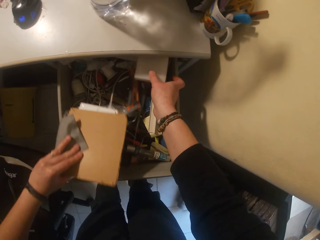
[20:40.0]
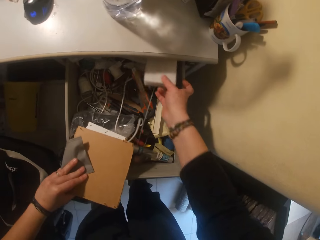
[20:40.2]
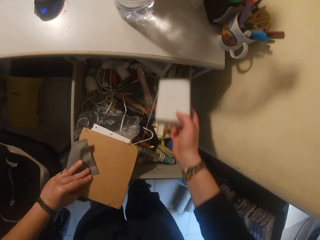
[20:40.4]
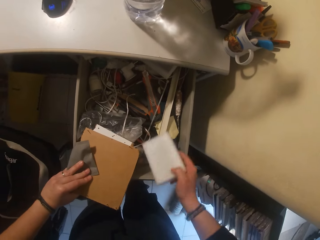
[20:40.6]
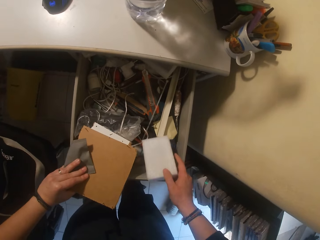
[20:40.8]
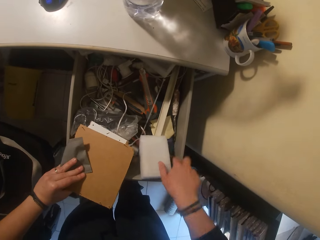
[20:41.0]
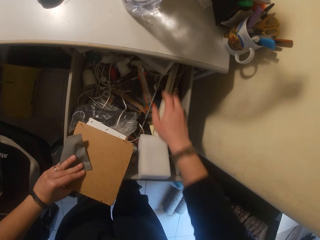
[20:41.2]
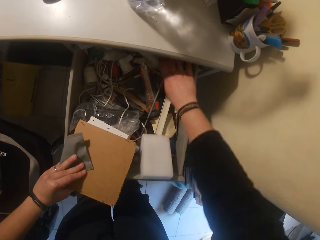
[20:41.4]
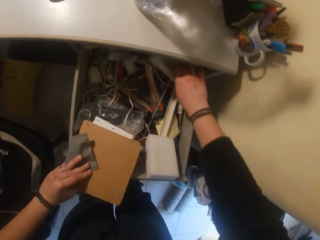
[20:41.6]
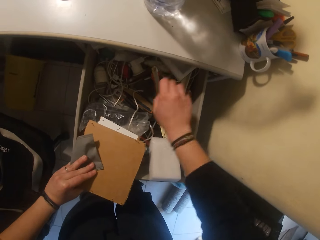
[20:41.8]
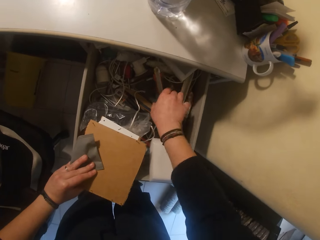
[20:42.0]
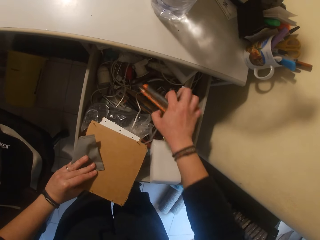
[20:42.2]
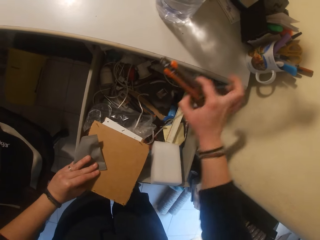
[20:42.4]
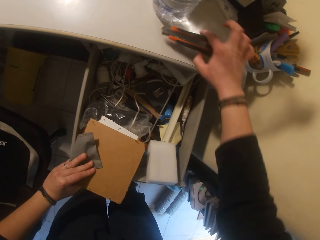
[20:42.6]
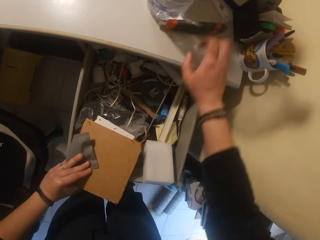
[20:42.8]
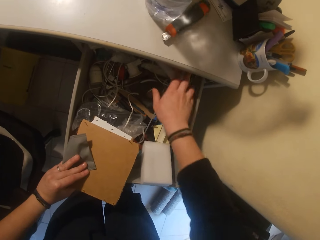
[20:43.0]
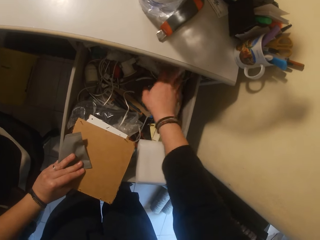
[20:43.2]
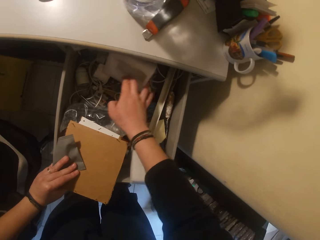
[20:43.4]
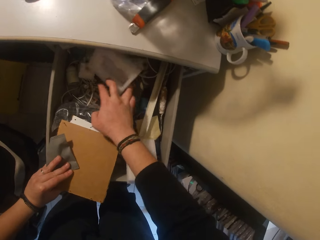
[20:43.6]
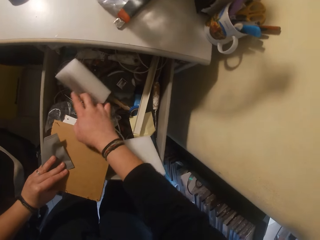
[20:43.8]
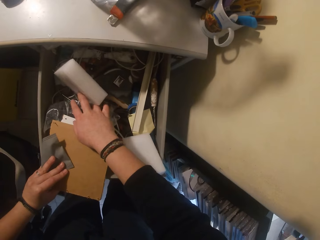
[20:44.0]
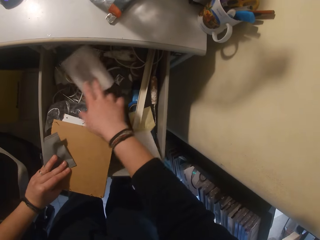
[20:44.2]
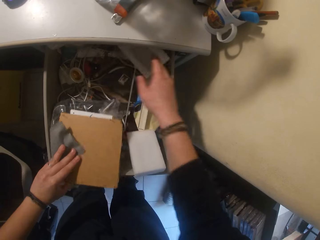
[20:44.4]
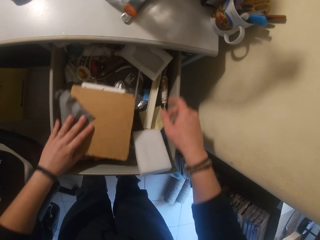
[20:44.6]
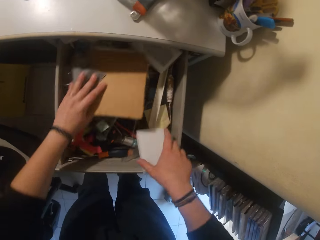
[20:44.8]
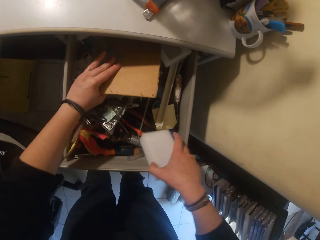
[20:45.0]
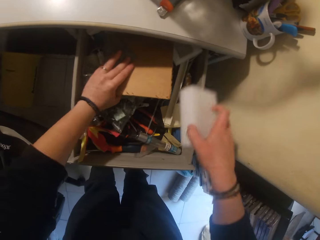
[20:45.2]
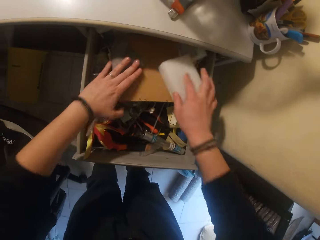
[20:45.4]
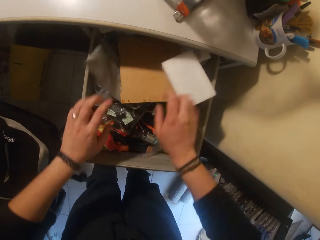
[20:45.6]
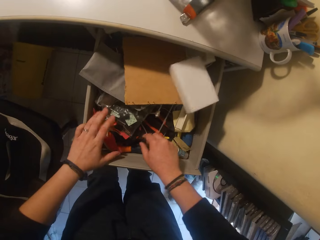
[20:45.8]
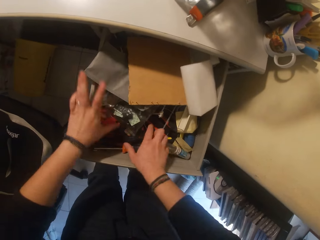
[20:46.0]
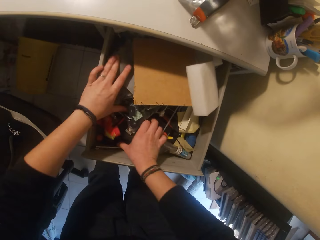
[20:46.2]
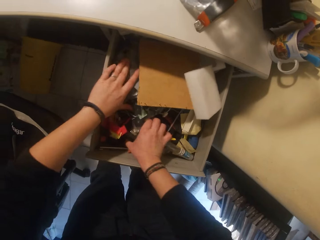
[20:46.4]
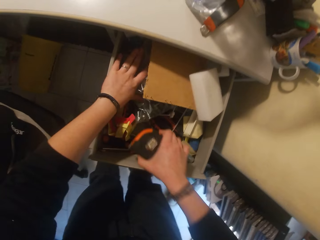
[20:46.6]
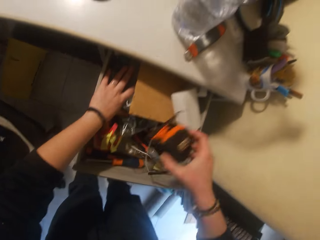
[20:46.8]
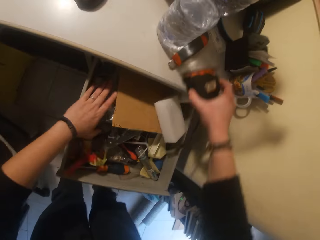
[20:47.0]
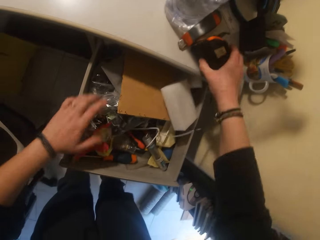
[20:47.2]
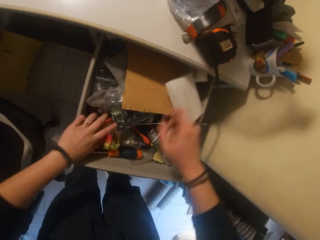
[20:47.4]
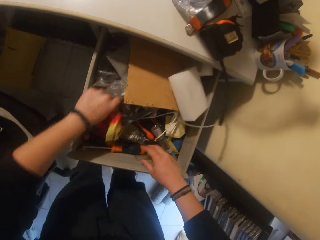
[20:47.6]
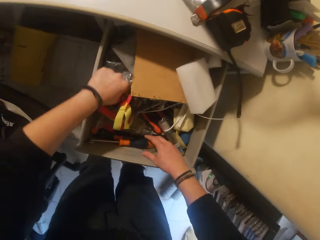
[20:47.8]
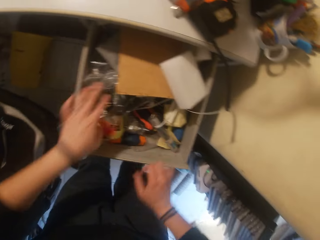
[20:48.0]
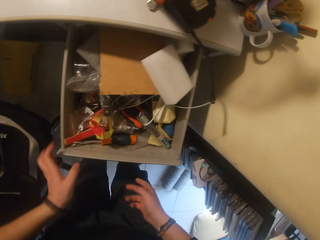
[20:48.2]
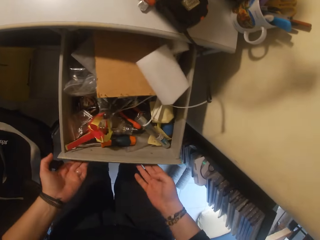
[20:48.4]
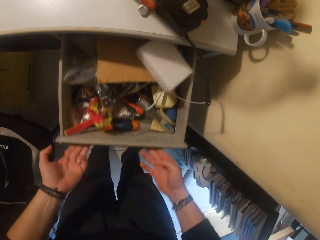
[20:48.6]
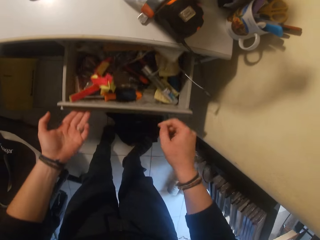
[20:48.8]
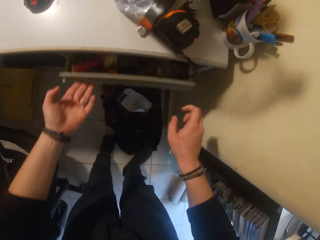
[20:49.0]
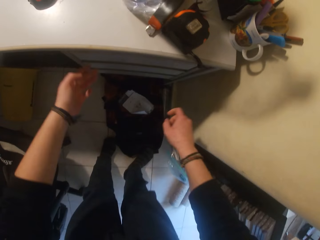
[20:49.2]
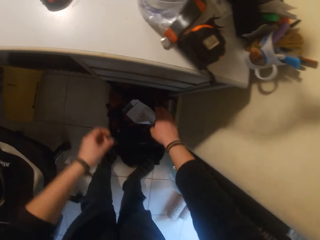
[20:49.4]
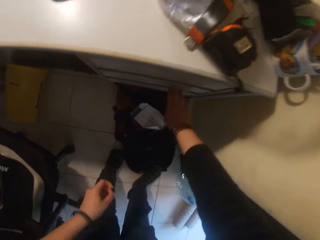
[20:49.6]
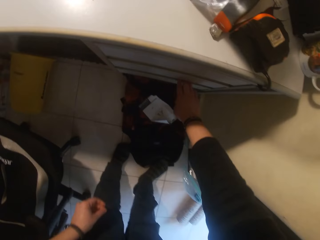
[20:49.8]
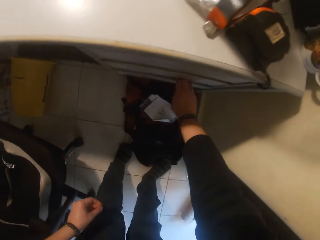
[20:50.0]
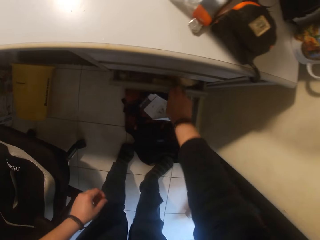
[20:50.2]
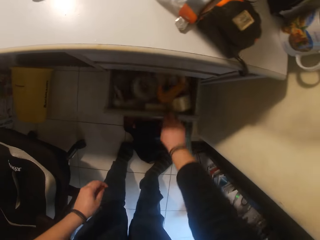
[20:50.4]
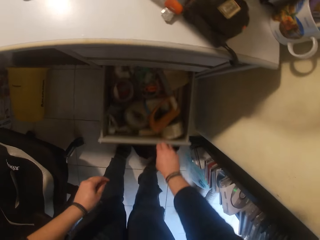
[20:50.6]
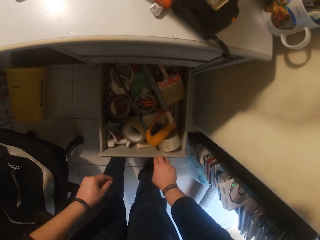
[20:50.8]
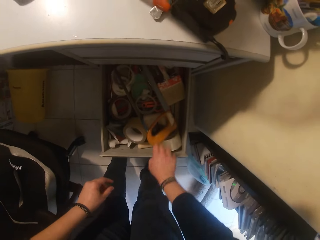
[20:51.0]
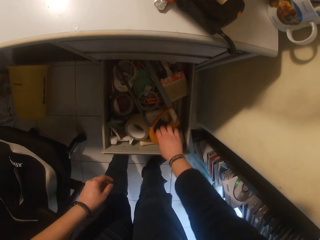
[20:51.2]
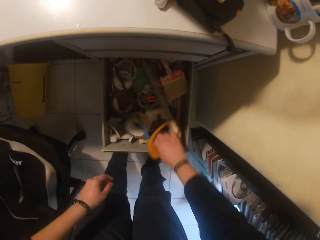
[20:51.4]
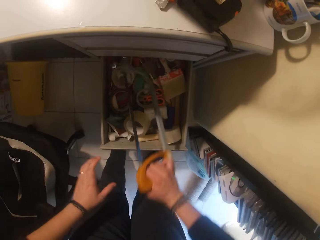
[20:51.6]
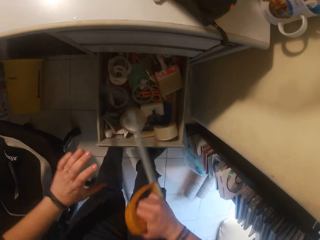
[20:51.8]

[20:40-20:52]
The camera wearer picks up something. They pick up something again. They close the drawer. They open the drawer.

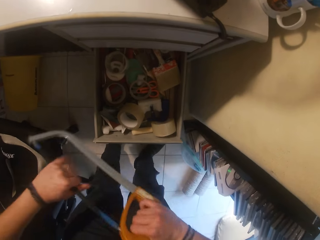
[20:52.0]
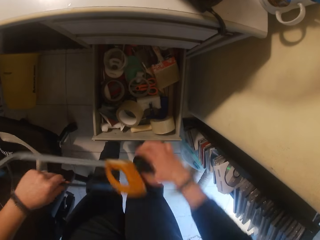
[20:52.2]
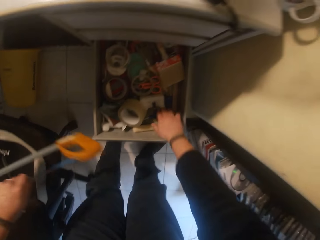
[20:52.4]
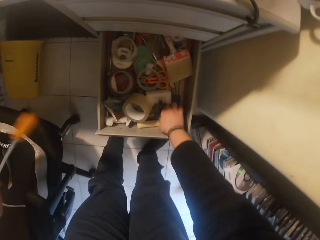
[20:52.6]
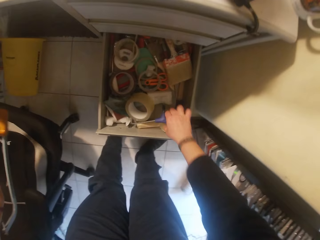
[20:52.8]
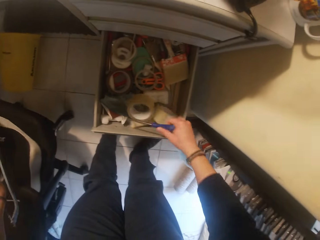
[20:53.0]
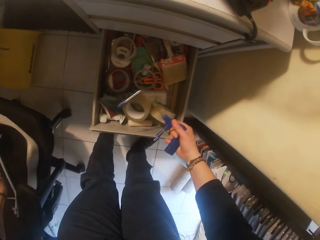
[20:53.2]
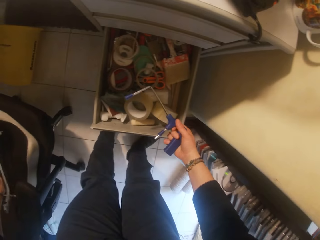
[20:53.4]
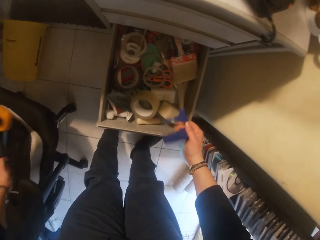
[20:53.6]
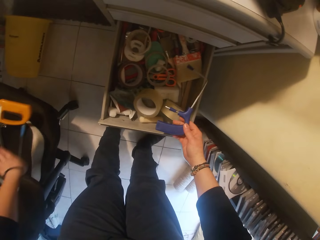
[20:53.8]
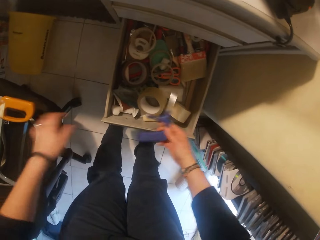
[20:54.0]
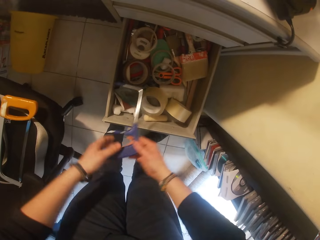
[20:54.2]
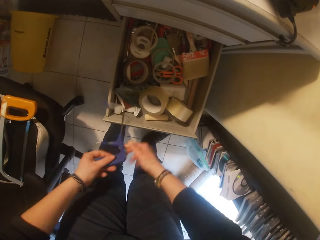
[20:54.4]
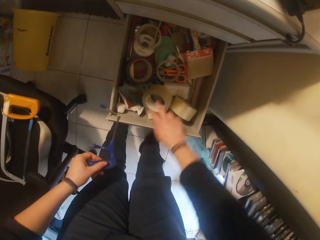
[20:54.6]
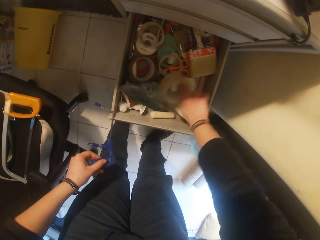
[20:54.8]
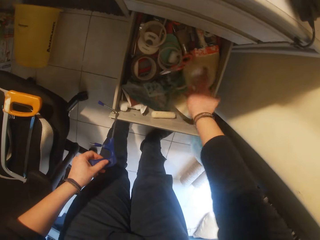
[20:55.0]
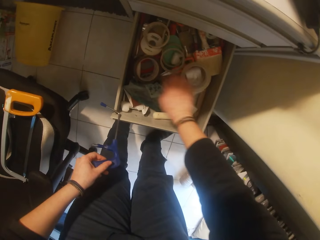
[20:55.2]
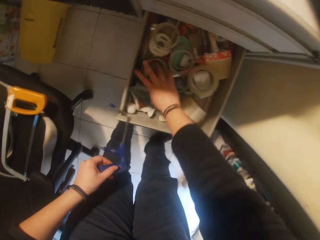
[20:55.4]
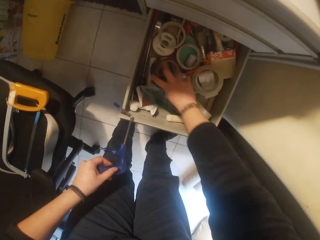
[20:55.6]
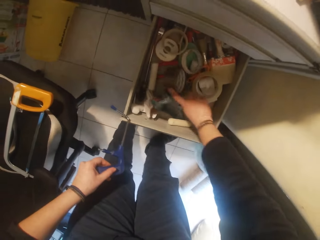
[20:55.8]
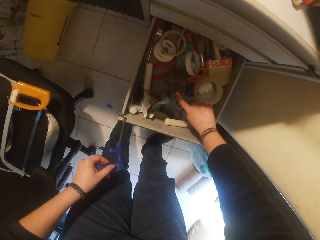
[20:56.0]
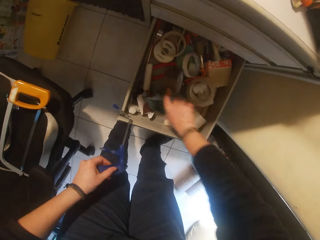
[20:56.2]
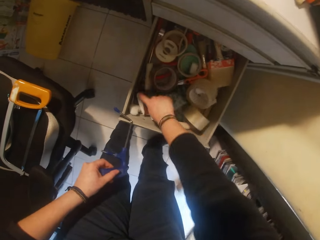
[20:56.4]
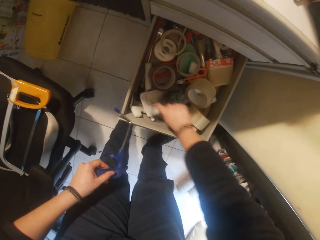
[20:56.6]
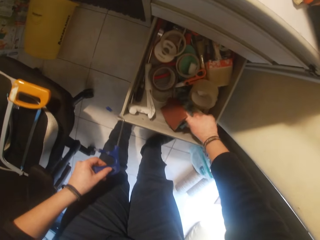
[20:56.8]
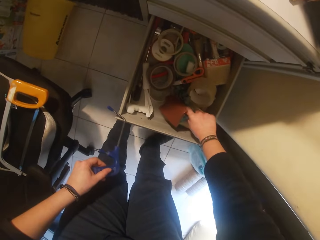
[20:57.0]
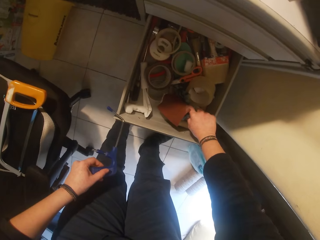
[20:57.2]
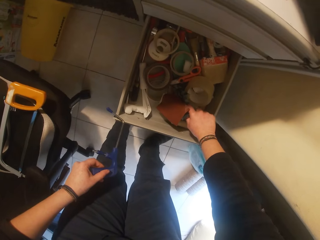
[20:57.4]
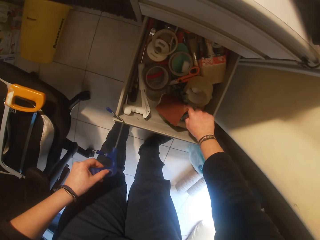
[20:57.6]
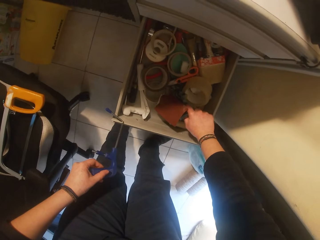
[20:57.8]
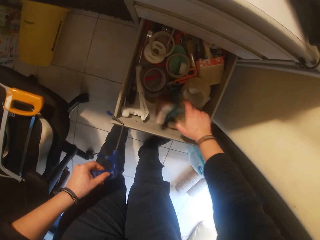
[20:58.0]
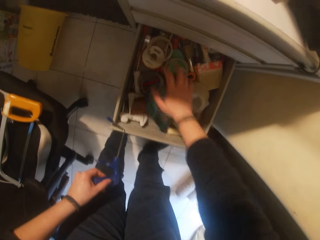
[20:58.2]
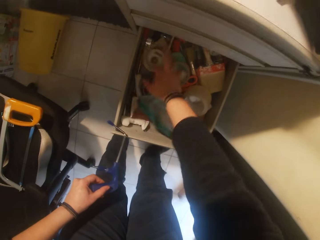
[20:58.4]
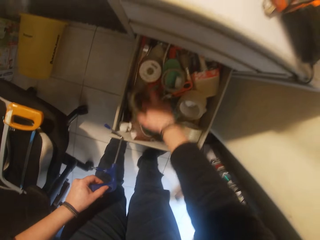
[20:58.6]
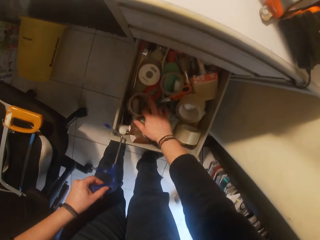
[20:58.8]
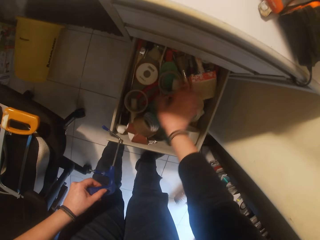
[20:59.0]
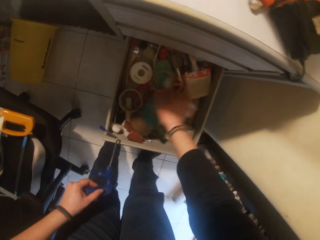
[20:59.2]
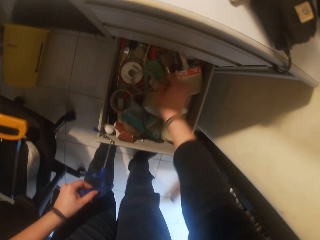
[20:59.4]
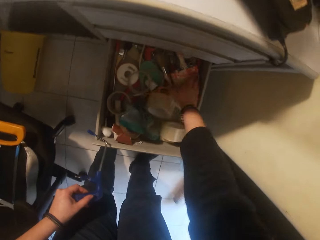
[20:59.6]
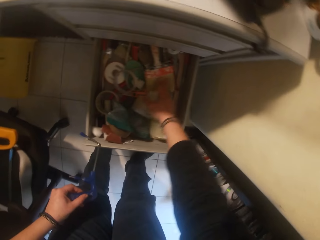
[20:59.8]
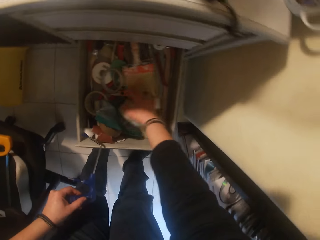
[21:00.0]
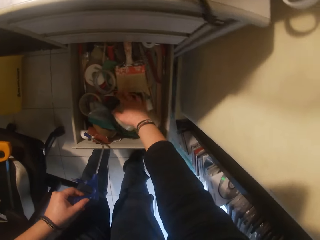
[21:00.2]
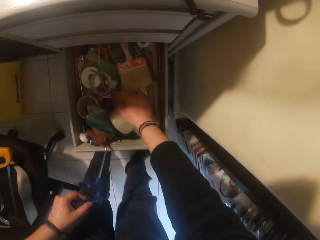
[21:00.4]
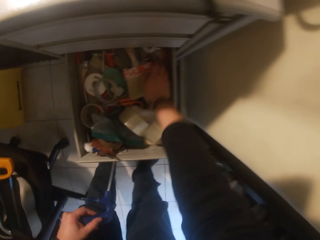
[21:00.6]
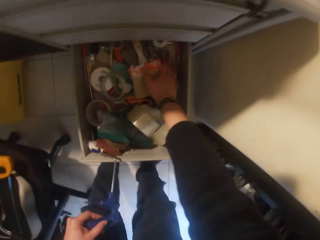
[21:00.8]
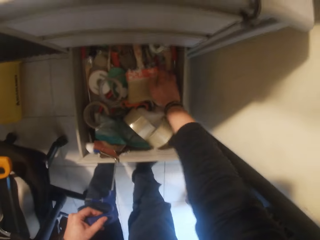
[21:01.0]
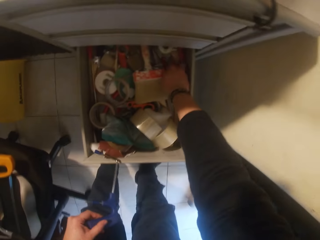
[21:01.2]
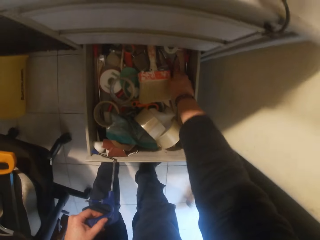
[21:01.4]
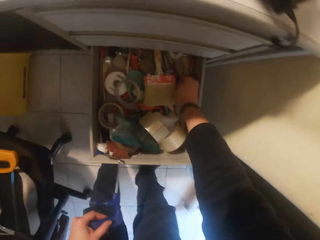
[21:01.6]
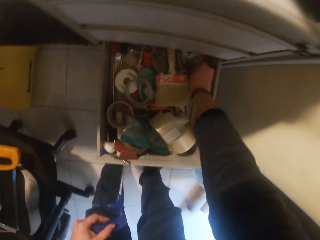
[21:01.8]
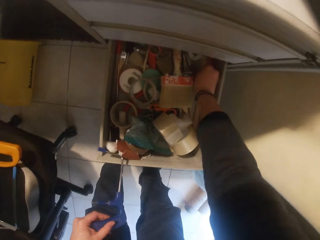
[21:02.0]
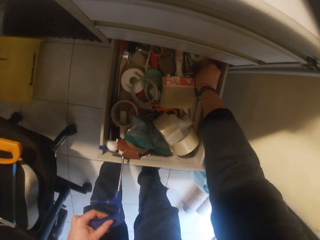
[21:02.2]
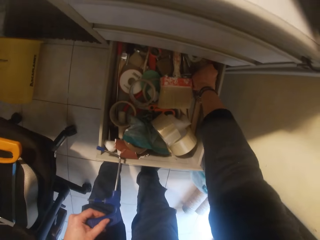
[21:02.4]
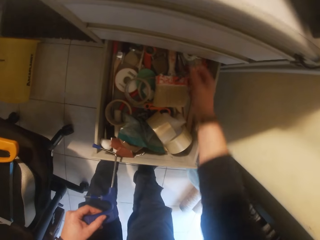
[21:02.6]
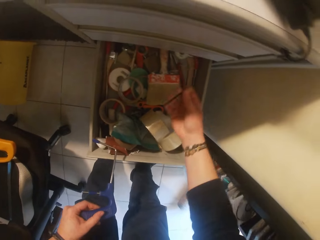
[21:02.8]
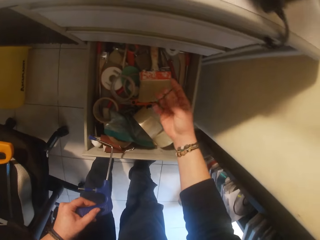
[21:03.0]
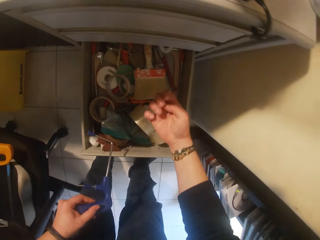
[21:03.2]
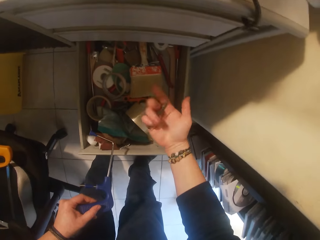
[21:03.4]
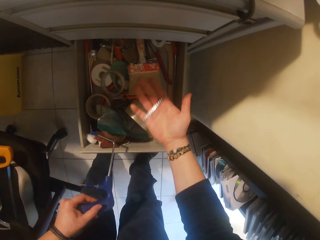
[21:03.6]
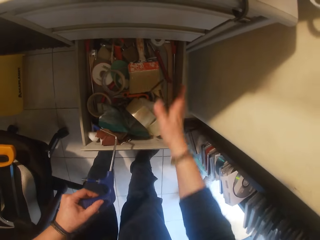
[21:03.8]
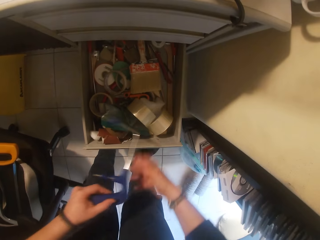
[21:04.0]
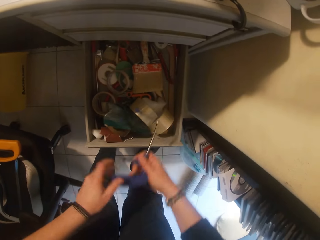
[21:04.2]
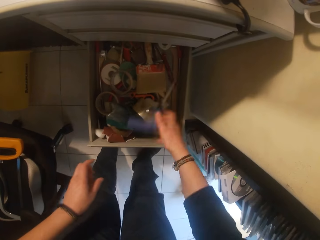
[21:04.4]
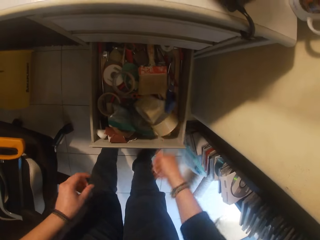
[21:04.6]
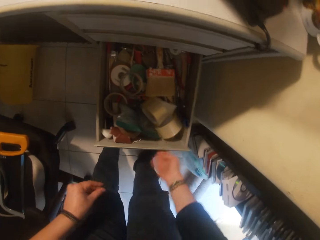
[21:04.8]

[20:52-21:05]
The camera wearer picks up the saw. They pick up the saw again. They touch something. They pick up something. They drop the saw.
